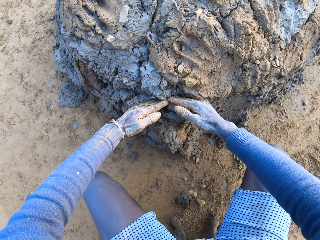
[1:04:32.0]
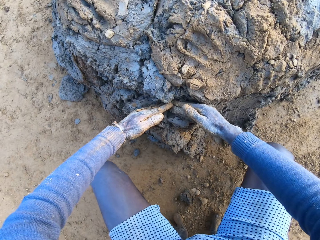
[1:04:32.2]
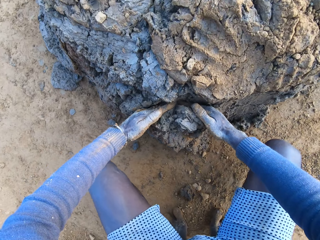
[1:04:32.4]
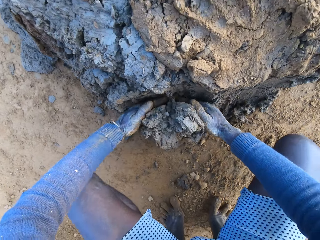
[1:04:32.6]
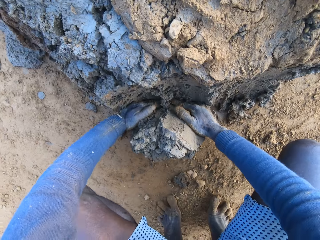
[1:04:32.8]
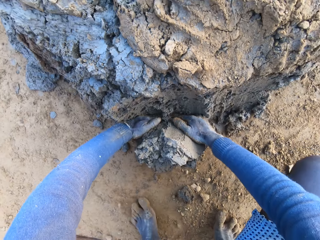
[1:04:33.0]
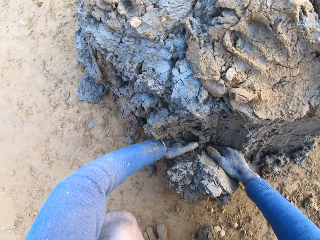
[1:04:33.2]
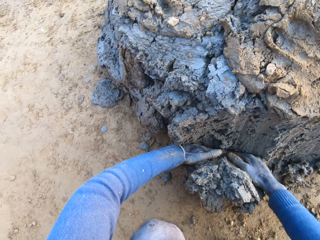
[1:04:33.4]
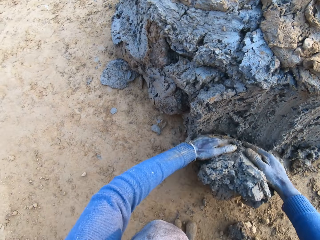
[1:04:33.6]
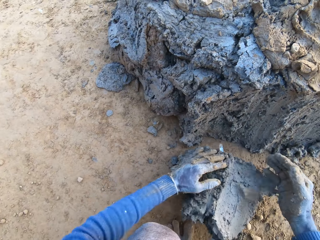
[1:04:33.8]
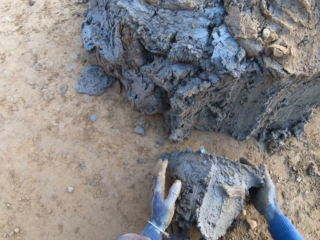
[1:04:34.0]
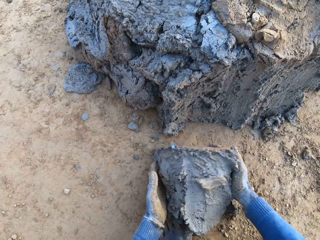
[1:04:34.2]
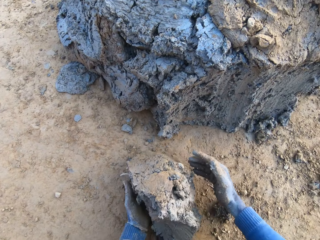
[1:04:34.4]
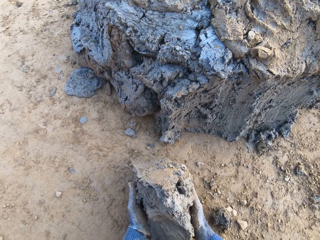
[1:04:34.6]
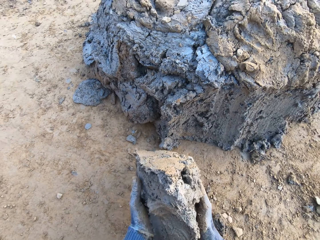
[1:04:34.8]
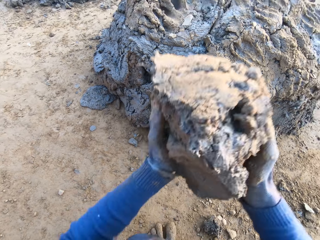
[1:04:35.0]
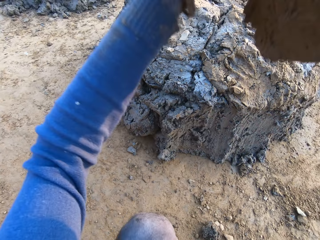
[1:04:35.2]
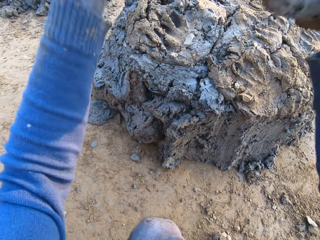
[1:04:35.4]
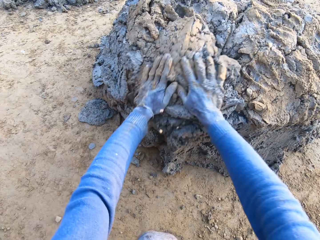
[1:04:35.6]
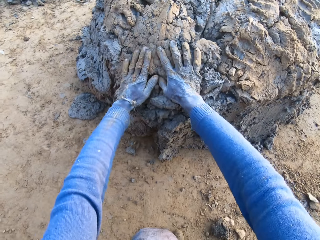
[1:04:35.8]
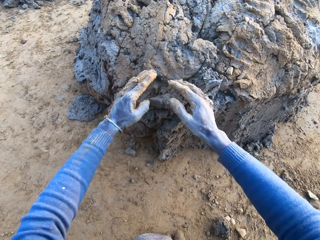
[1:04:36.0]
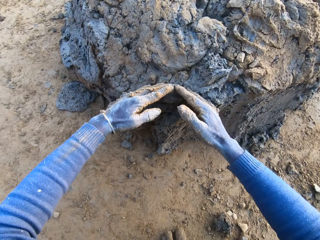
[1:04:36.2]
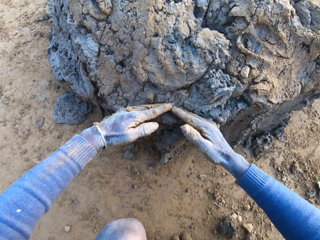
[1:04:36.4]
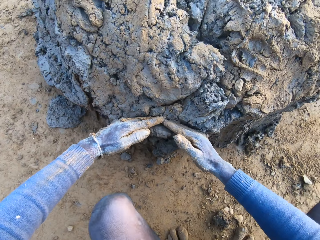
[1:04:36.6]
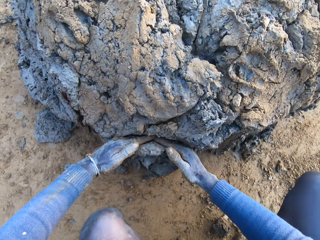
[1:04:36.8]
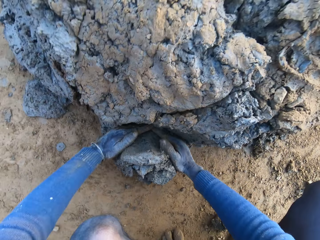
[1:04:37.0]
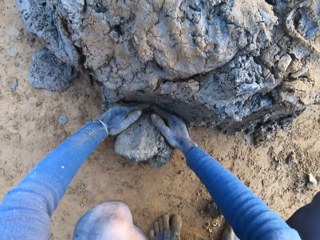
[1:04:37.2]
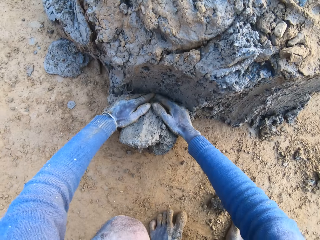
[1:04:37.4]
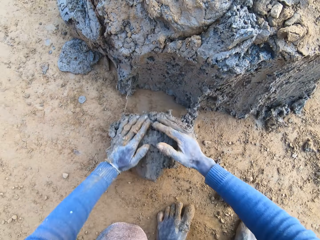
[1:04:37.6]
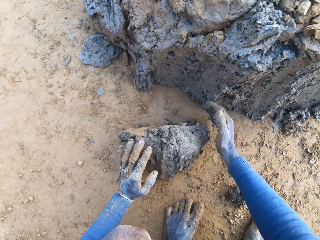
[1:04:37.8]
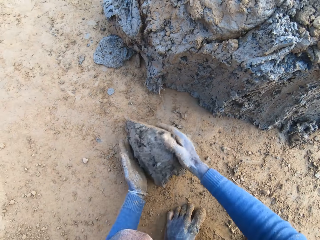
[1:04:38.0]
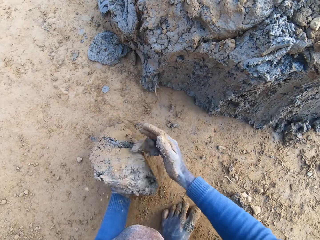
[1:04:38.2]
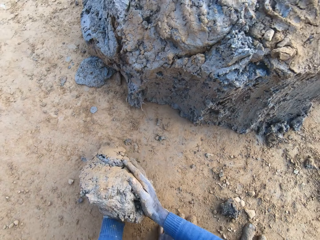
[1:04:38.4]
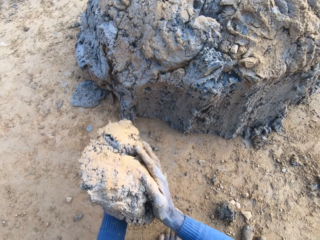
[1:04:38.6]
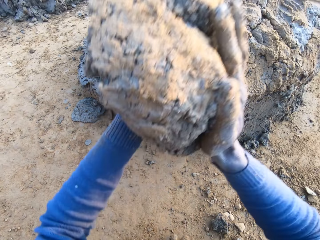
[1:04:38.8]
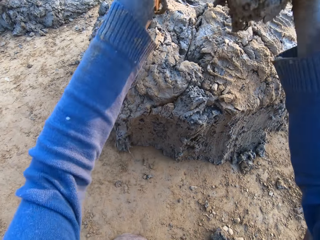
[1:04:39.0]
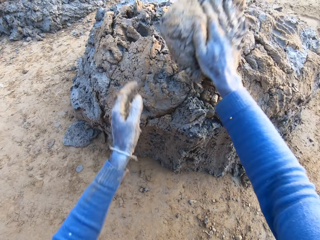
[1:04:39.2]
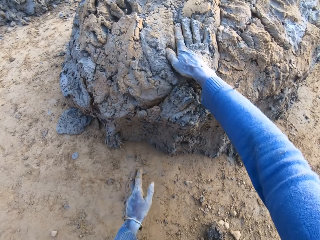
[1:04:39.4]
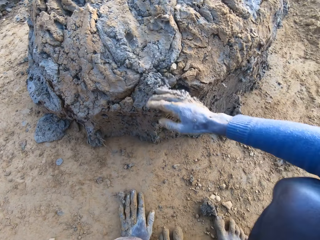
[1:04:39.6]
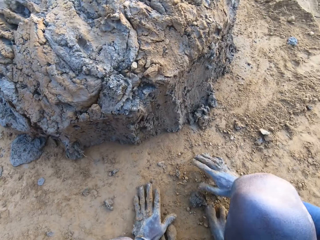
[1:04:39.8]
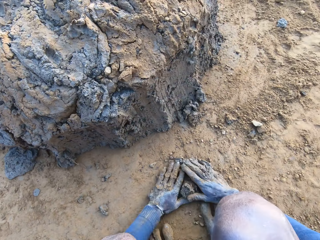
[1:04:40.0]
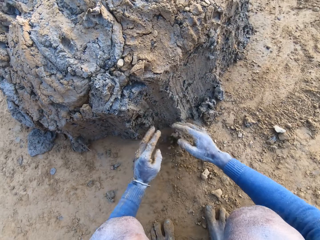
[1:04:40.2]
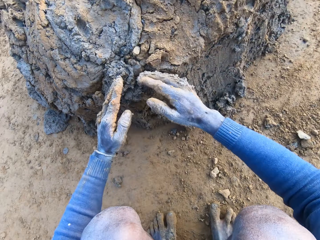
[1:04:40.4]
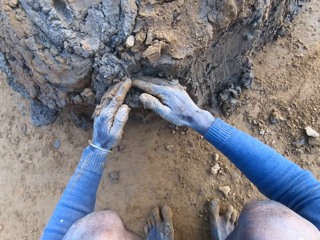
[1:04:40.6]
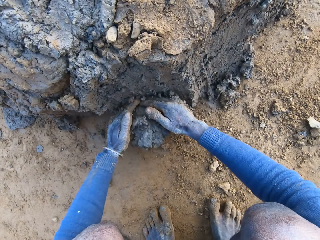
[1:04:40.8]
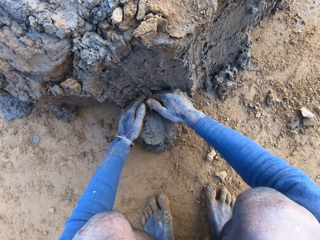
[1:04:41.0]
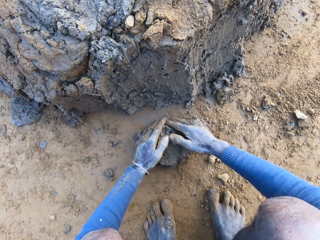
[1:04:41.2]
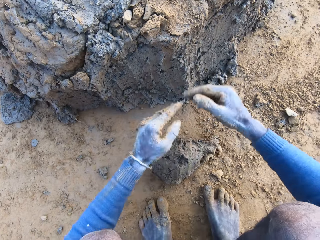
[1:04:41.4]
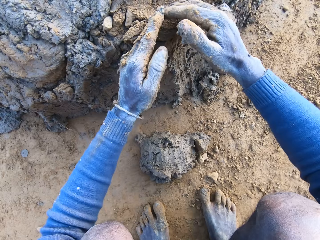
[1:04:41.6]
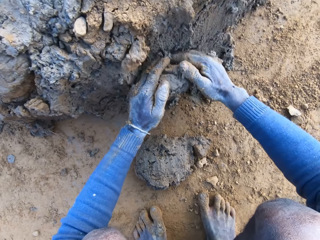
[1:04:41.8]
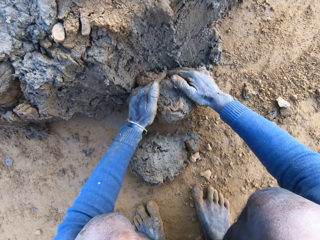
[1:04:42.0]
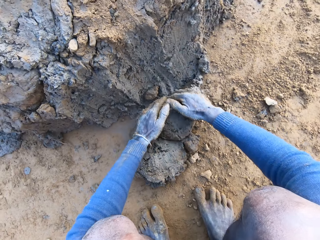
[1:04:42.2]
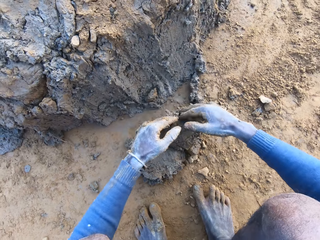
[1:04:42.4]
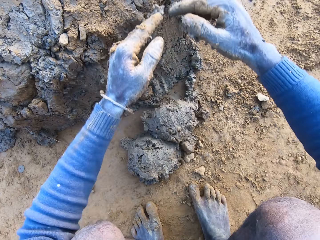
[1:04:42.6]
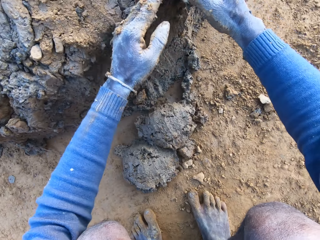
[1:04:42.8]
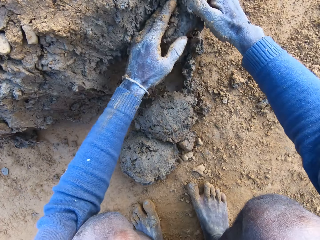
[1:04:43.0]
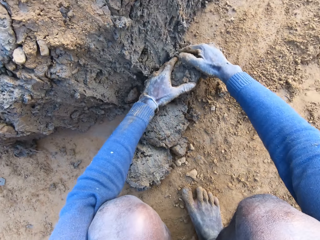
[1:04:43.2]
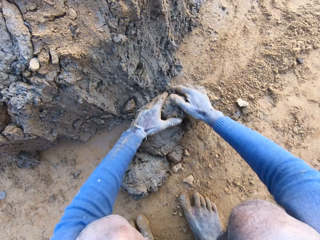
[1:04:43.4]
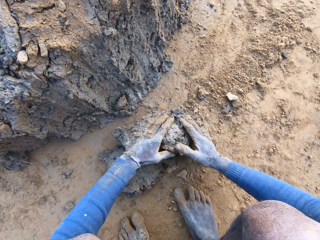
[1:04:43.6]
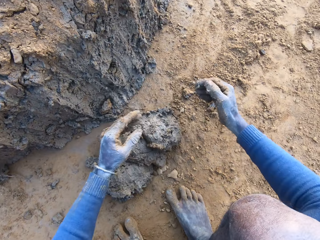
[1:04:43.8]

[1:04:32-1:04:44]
The camera wearer takes some clay from the base of the heap of clay with his hands. He drops the clay on the heap of clay. He takes some clay from the base of the heap of clay with his hands. He drops the clay on the heap of clay. He touches the ground with his hands. He collects some mud. He takes some clay from the base of the heap of clay with his hands.

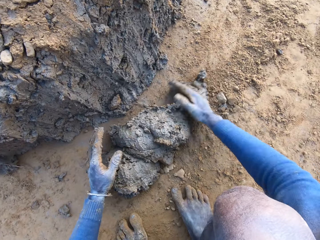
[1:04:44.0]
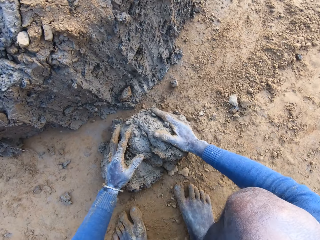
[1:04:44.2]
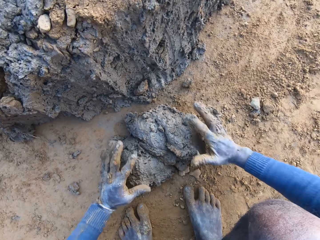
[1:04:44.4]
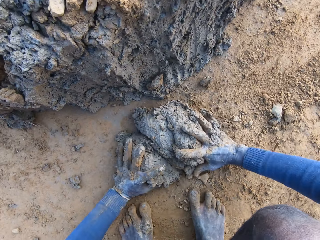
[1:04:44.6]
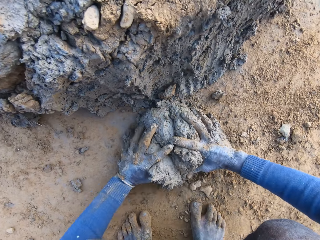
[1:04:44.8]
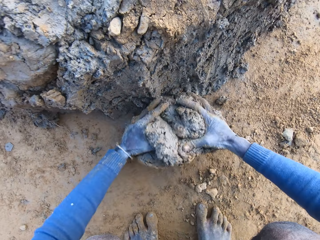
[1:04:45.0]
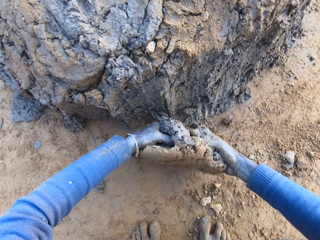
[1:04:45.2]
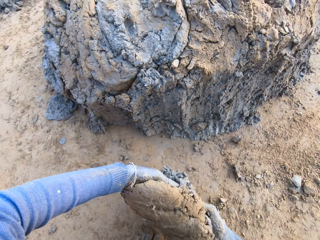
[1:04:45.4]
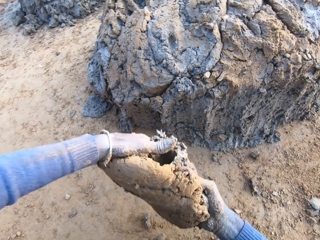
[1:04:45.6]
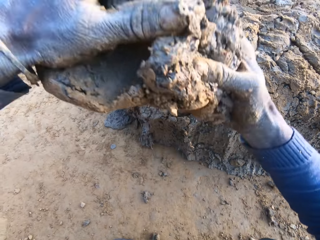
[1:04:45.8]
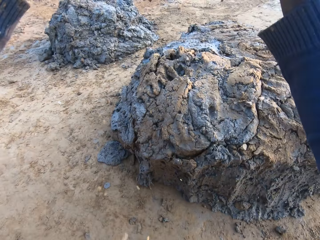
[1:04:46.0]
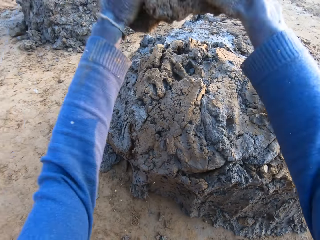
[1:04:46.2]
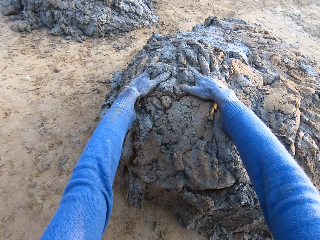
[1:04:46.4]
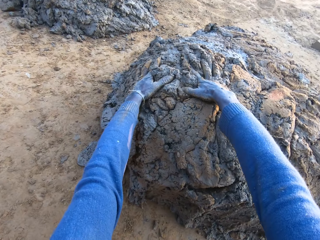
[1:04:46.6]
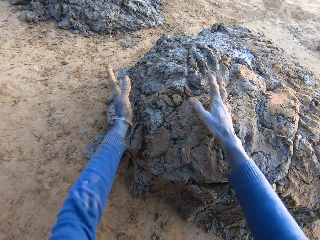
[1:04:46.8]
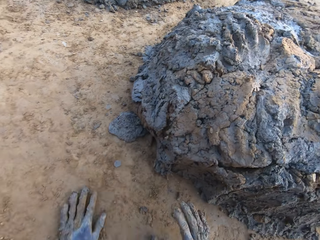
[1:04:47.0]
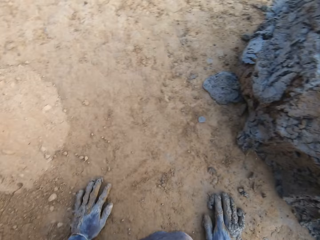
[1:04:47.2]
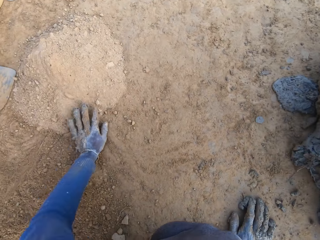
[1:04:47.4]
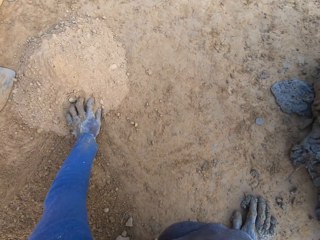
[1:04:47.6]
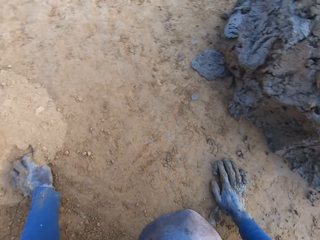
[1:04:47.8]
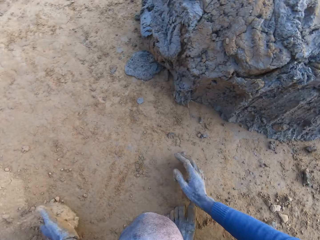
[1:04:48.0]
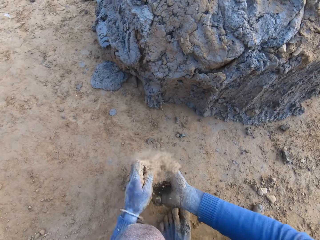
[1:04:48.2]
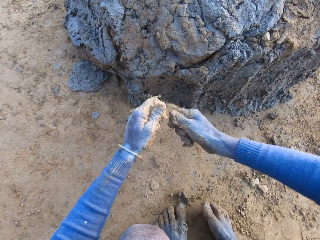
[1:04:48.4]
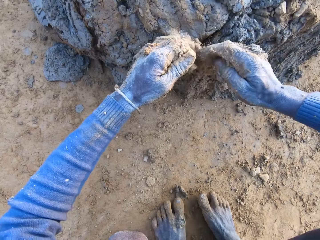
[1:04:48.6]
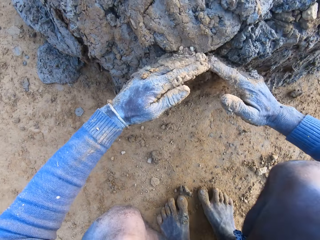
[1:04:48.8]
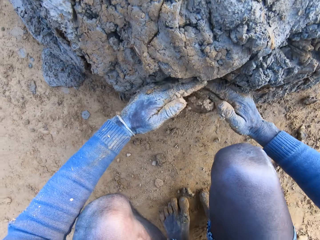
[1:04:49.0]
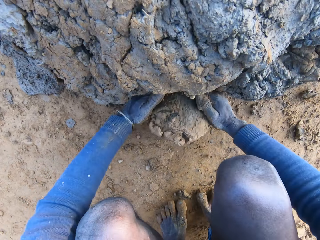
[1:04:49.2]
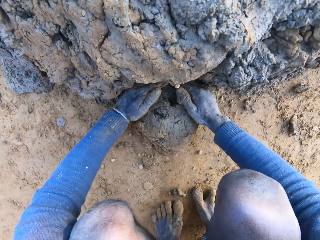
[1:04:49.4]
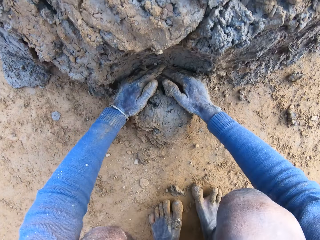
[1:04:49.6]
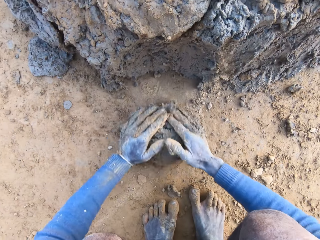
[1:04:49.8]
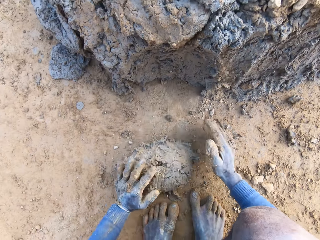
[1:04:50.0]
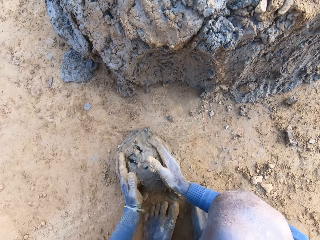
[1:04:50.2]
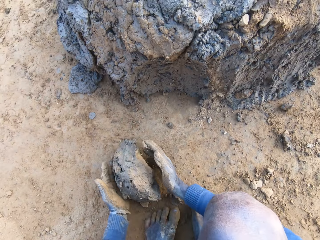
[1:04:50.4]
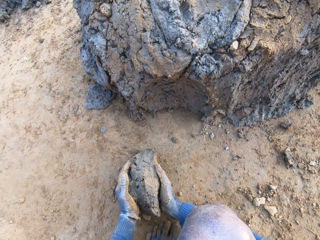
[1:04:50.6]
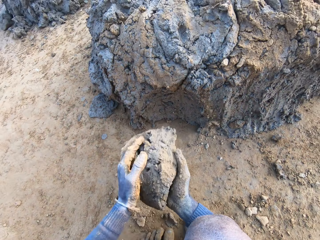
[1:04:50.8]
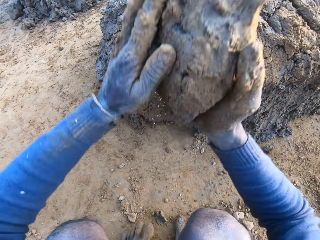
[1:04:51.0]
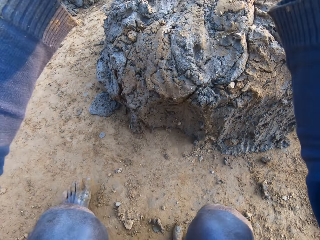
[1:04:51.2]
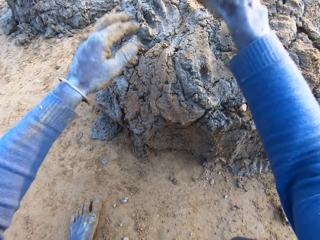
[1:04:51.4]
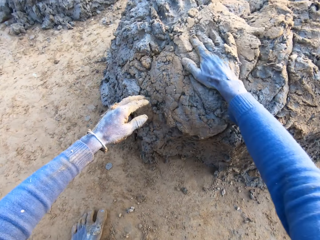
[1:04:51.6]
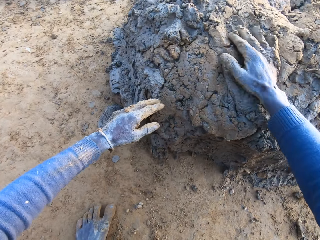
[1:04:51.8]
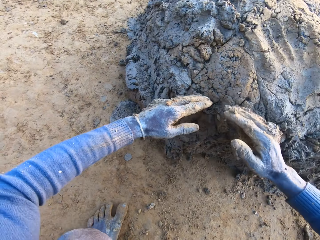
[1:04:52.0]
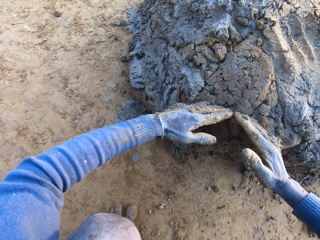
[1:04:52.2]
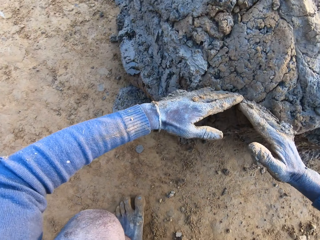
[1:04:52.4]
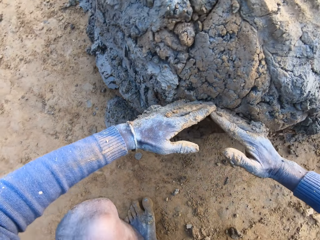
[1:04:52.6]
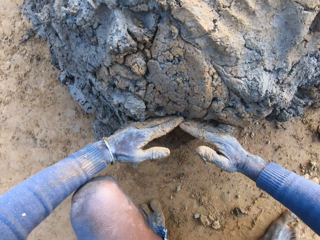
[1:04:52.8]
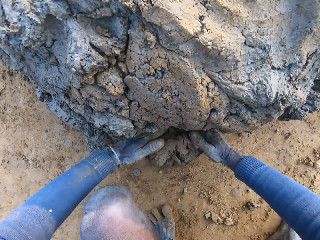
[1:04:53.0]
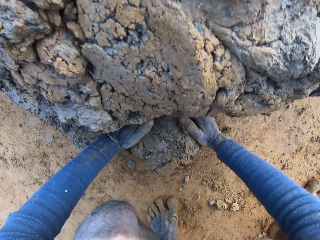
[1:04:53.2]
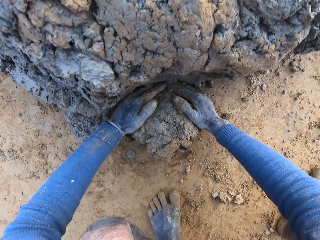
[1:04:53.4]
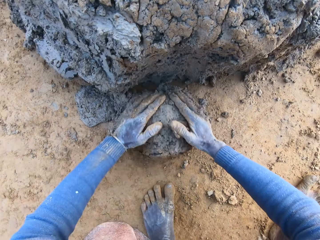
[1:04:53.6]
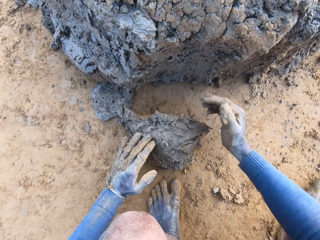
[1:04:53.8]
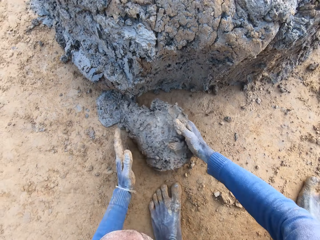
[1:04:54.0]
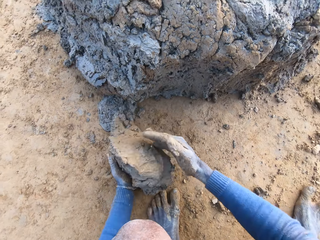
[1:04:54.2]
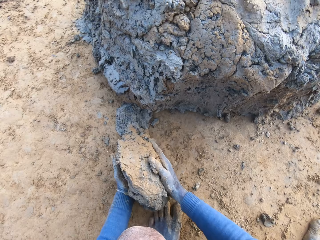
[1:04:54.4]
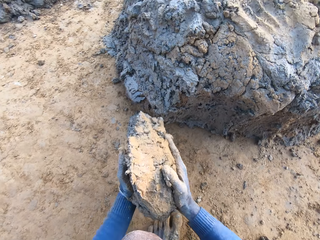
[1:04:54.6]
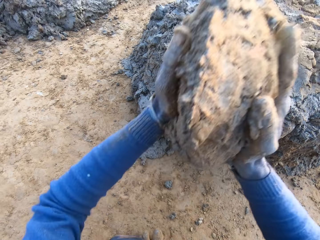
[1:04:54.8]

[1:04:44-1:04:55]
The camera wearer picks up the mud. He drops the clay on the heap of clay. He makes a sound. He pours some sand on the heap of clay. He scoops some sand. He takes some clay from the base of the heap of clay with his hands. He drops the clay on the heap of clay. He takes some clay from the base of the heap of clay with his hands.
